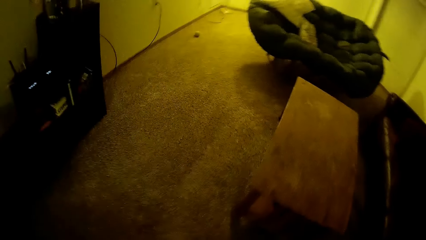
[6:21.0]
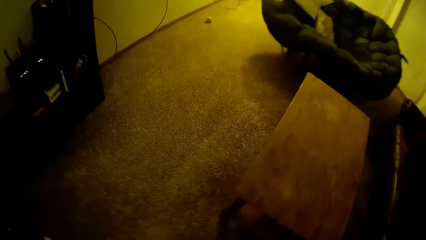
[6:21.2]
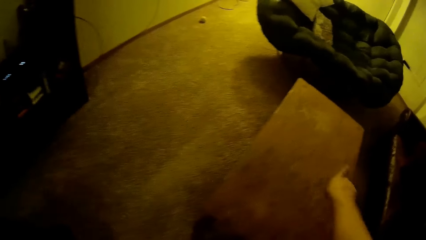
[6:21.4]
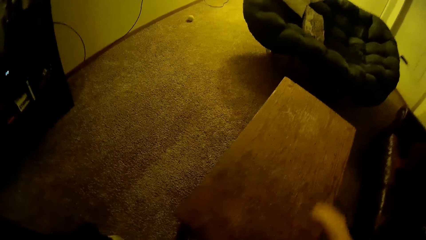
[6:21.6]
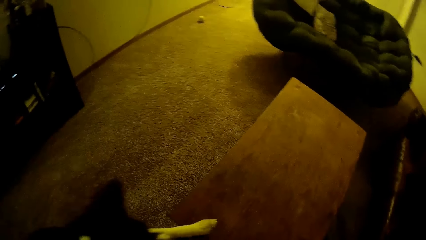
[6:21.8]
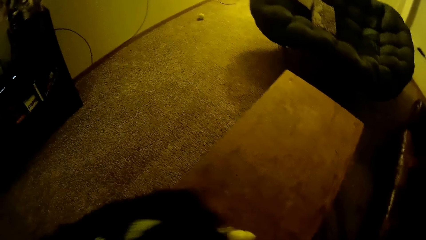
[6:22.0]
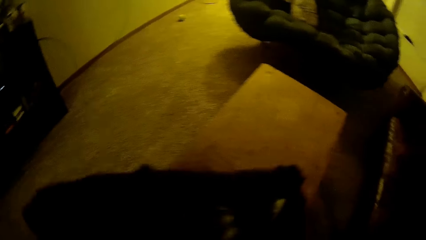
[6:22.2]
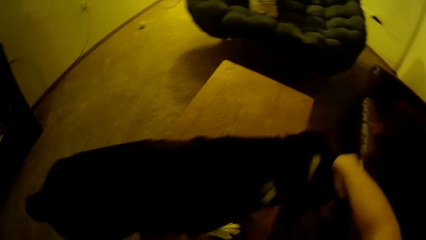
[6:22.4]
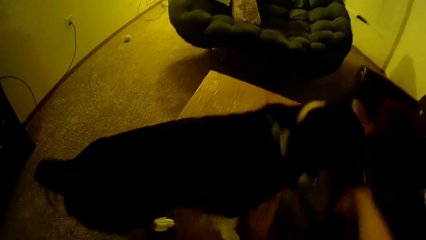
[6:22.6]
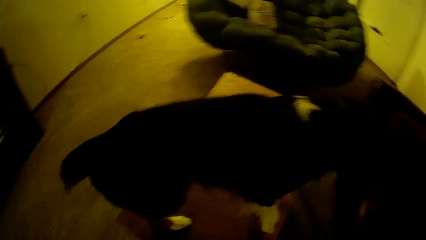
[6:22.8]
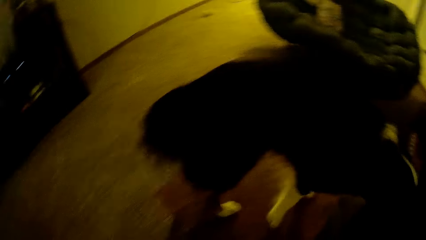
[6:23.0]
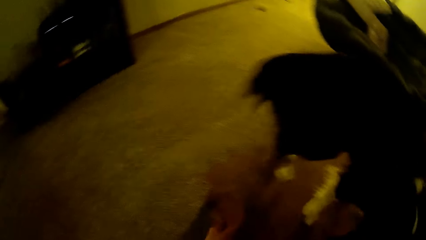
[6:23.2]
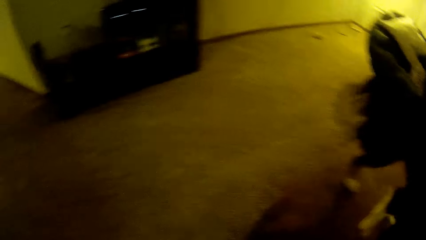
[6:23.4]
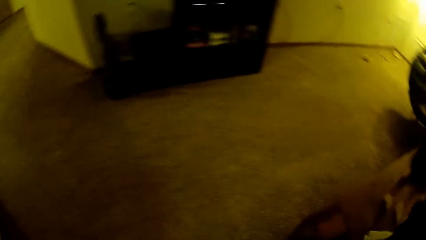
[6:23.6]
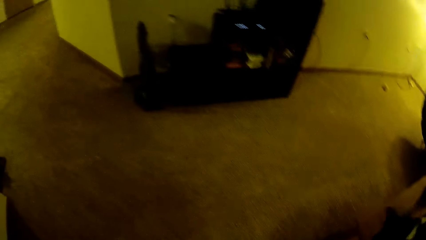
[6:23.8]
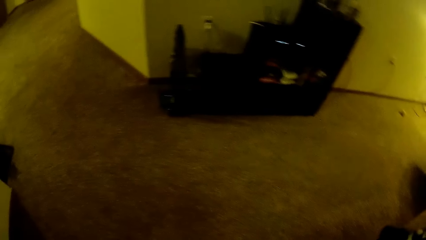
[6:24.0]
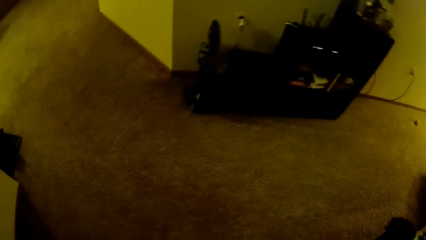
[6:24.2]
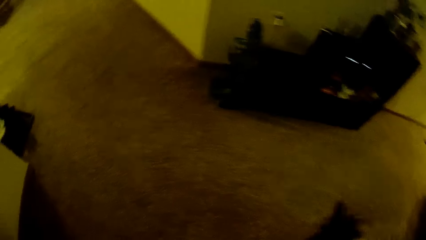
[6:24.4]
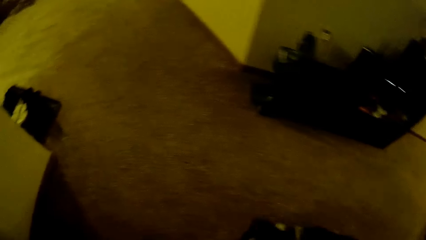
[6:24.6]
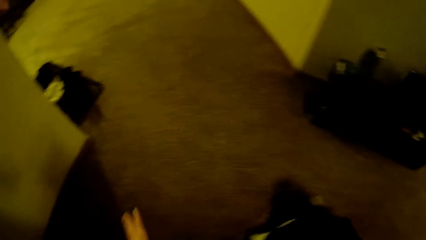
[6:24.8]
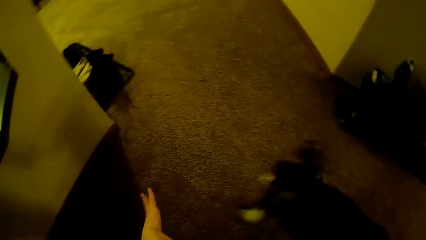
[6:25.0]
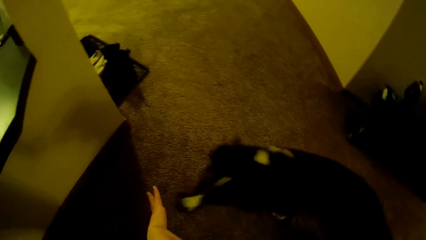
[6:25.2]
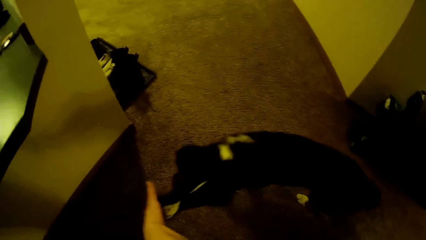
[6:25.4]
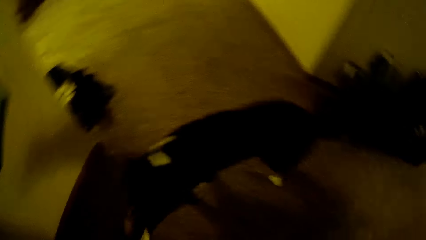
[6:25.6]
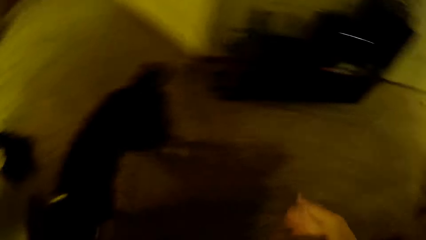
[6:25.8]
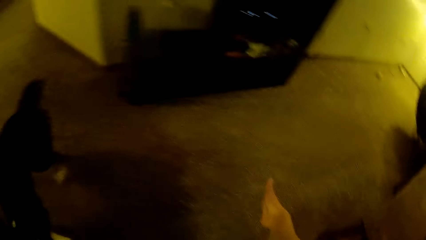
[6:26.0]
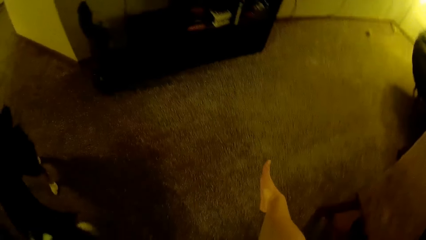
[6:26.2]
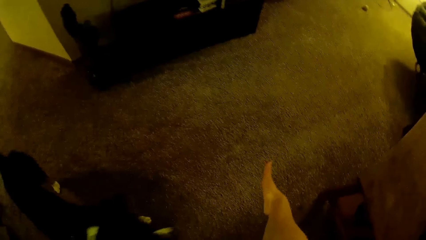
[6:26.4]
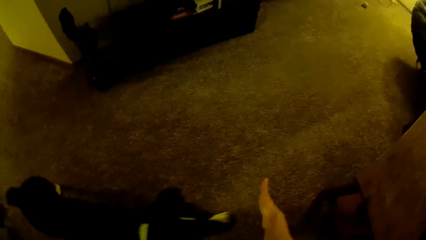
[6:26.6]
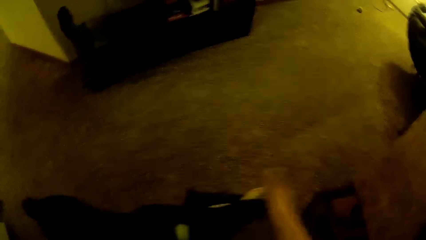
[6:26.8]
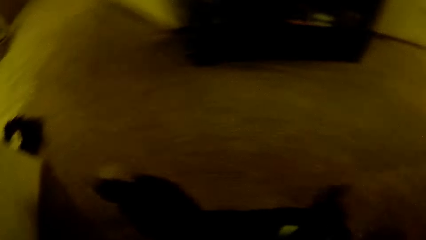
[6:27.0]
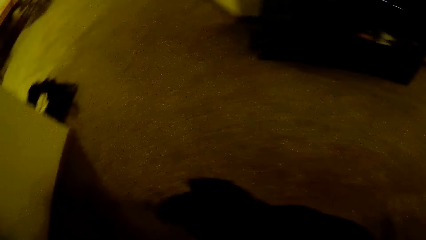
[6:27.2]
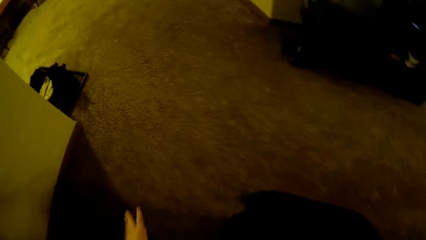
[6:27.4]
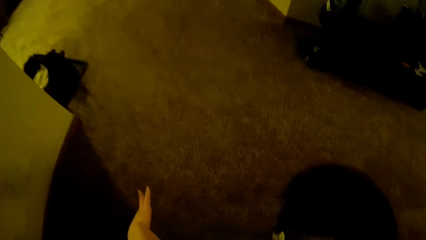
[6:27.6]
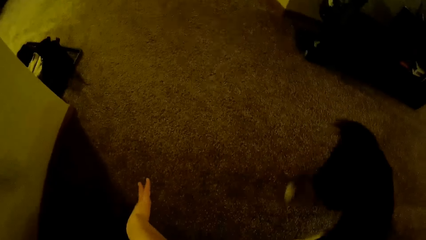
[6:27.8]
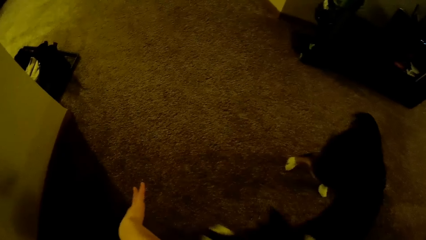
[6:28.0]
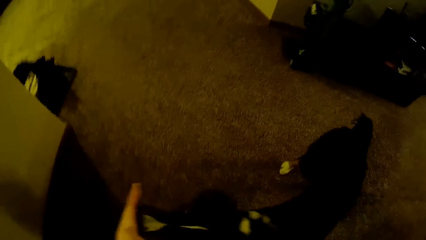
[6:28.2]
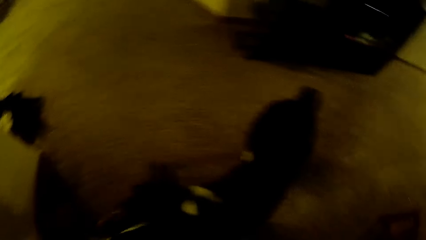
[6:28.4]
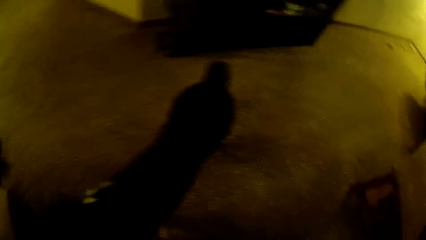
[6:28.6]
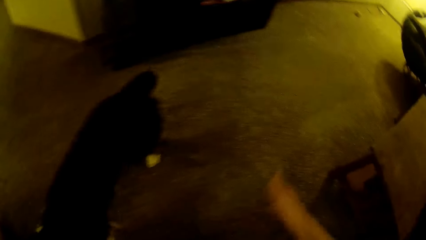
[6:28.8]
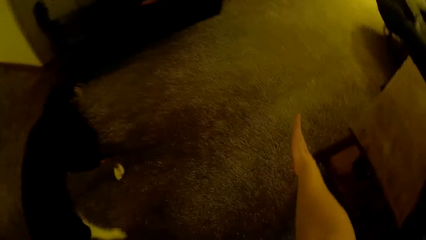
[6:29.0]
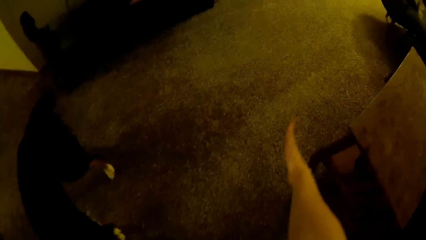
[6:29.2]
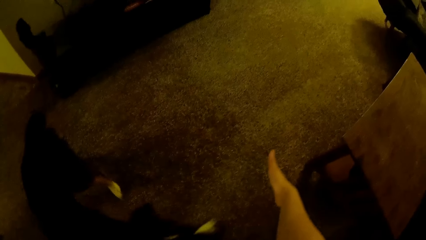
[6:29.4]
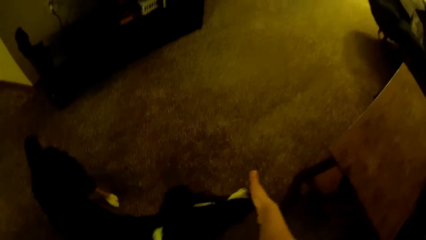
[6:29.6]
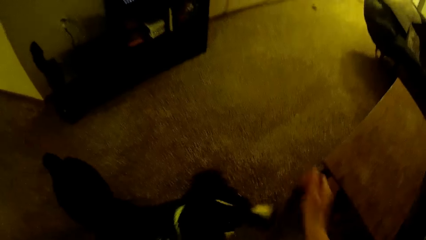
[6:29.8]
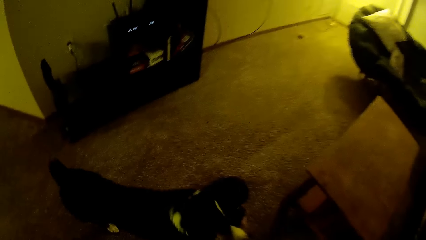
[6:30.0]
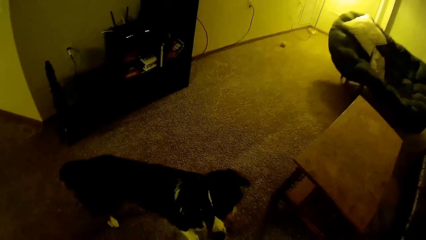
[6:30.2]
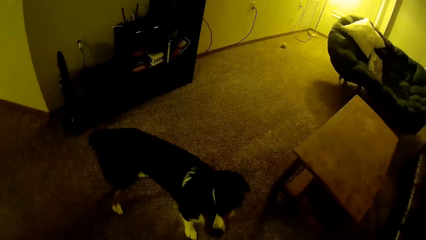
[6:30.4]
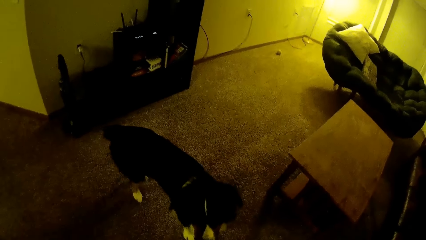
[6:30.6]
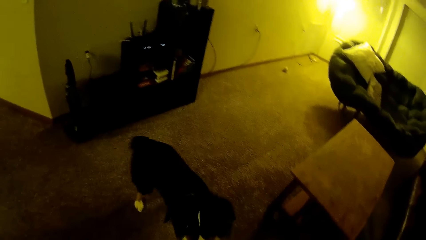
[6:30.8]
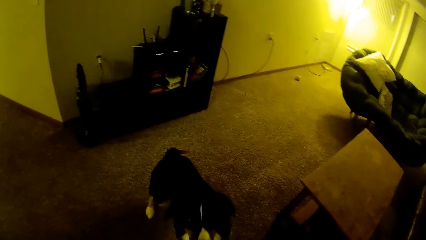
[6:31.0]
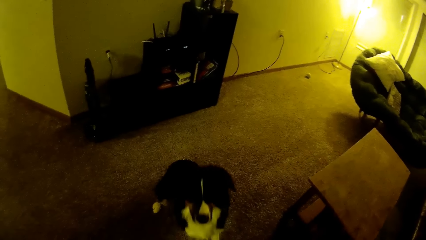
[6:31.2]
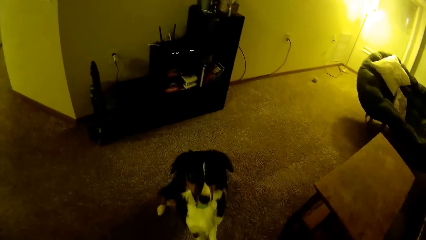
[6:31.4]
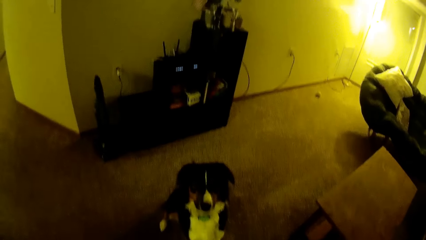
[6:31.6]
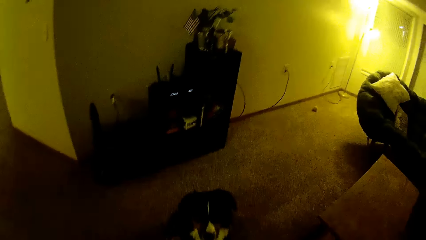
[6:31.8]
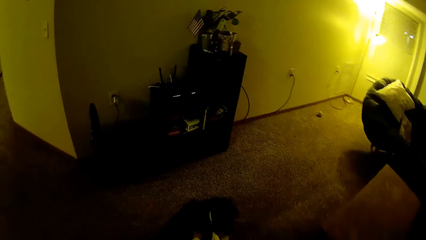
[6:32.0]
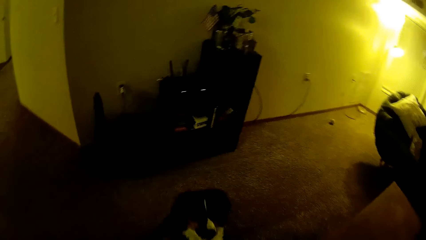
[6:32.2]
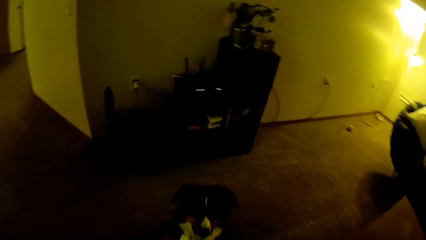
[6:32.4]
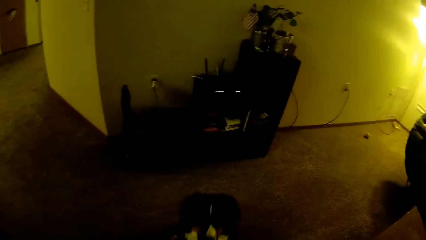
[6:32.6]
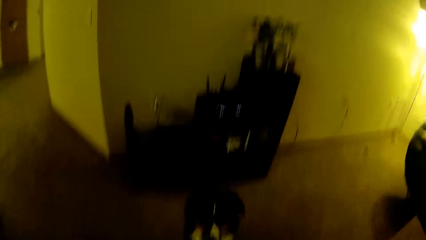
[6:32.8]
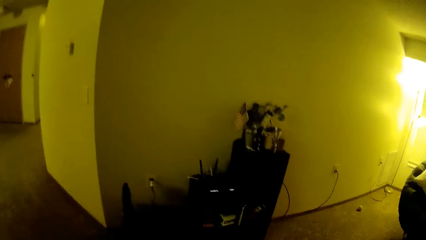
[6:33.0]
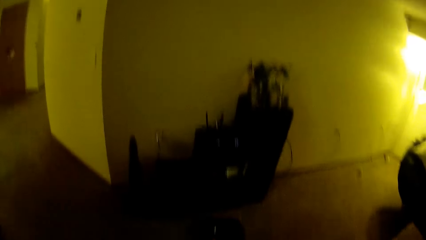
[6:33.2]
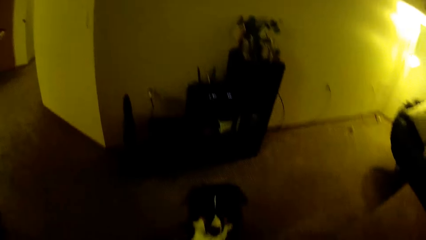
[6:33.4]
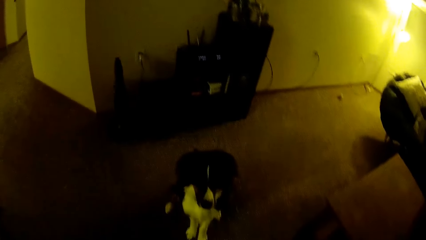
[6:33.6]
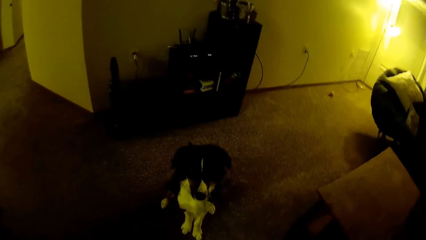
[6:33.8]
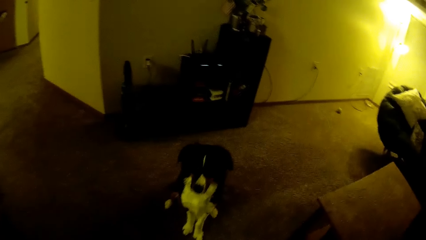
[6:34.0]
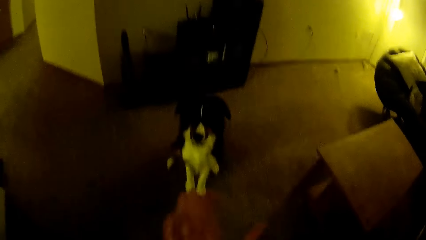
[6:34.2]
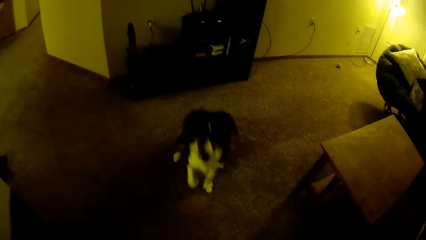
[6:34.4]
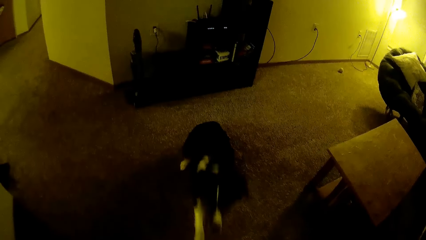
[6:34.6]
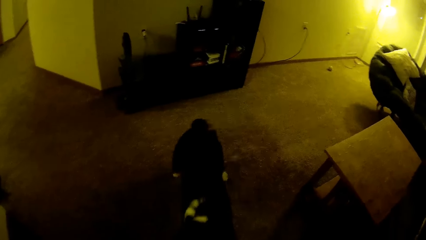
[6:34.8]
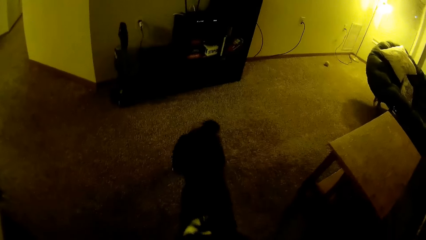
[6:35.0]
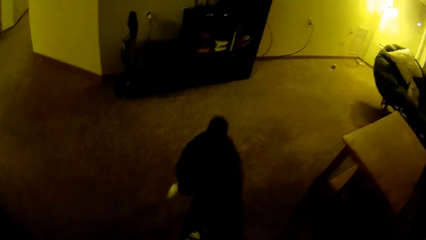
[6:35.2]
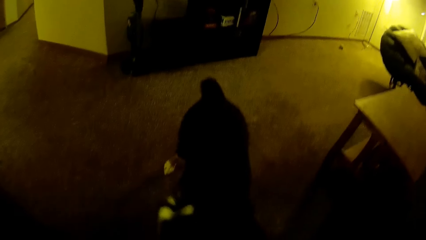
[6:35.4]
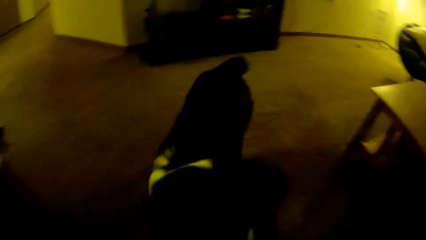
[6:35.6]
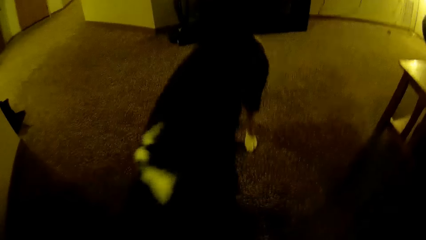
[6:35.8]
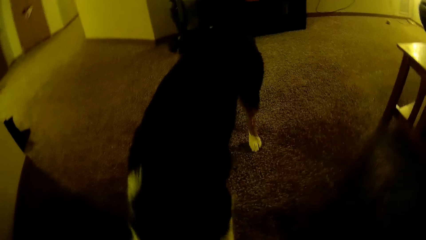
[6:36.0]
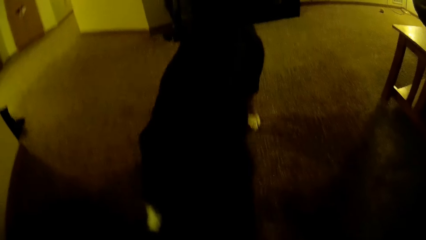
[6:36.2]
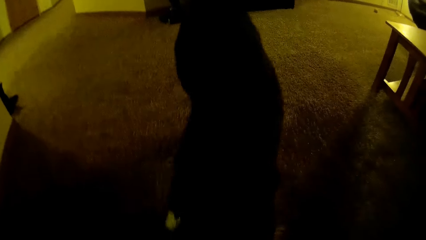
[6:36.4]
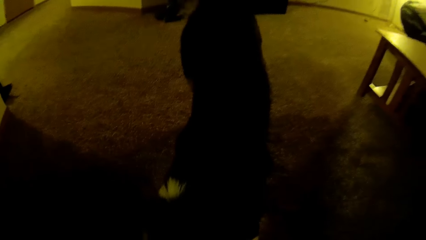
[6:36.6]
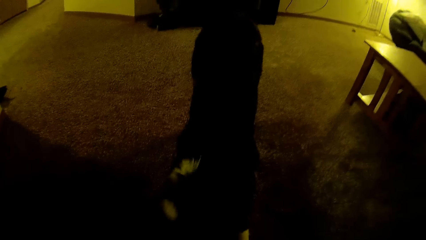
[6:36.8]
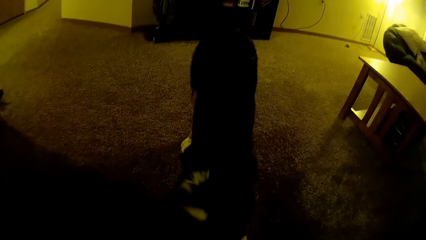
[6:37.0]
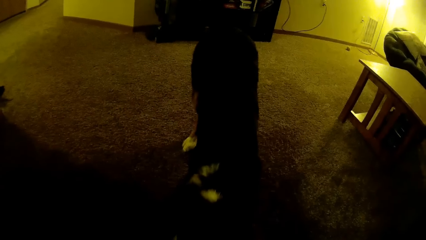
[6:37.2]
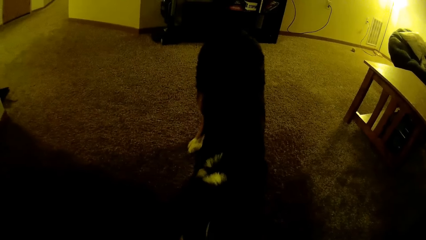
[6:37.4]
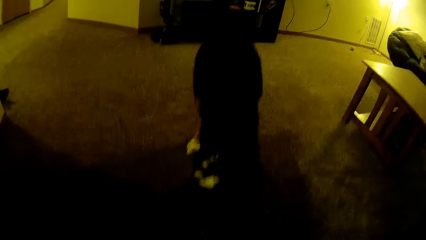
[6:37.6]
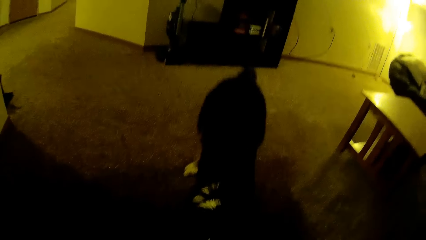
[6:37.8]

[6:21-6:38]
The camera wearer points towards the sitting room with his right hand. He moves the hand. The dog climbs on a table in the sitting room. The camera wearer plays with the dog. He moves the hand. The dog stands on the sitting room floor. The camera wearer moves the hand. He plays with the dog. He lifts the hand. He lifts the hand again. He looks around. He moves the hand. He plays with the dog.
